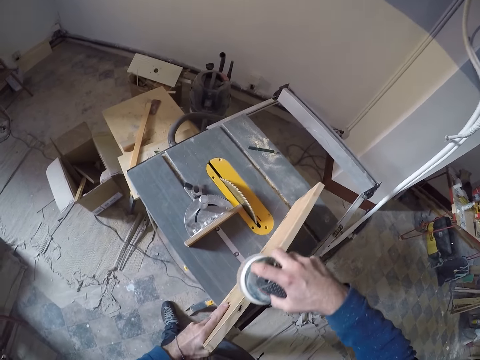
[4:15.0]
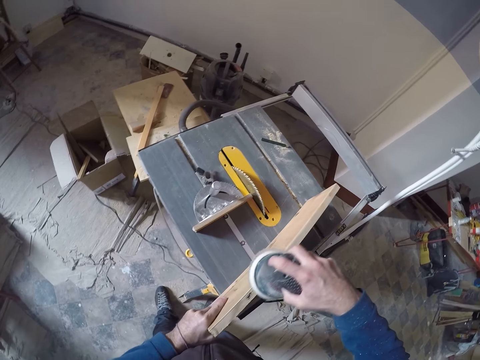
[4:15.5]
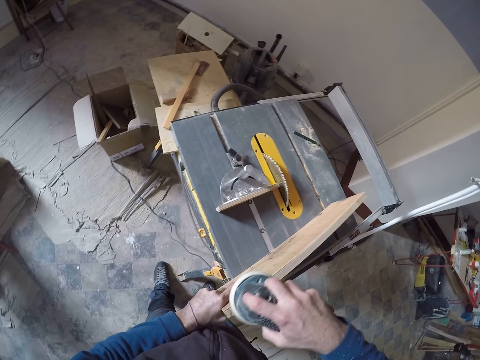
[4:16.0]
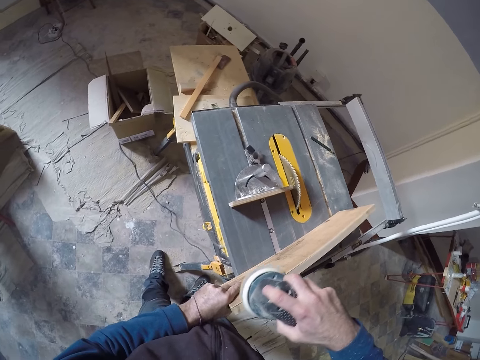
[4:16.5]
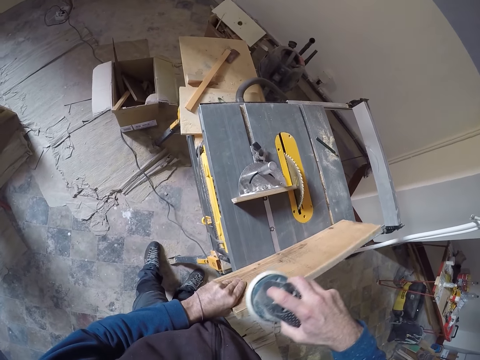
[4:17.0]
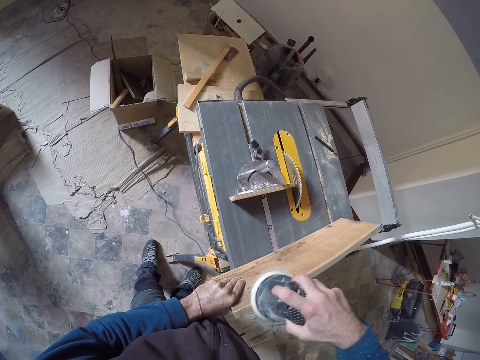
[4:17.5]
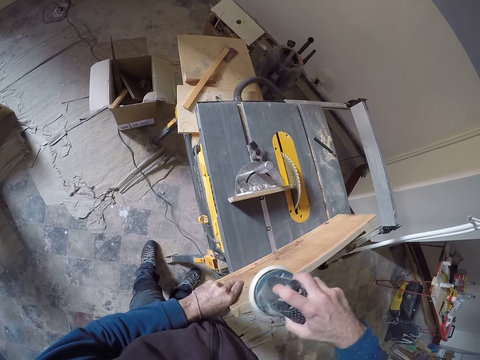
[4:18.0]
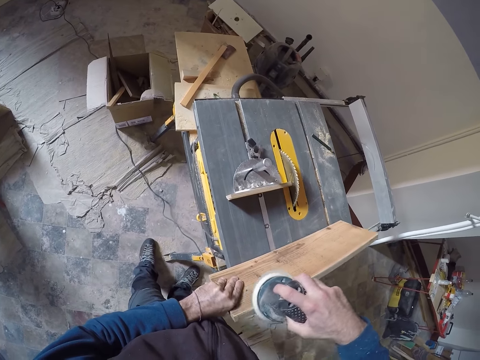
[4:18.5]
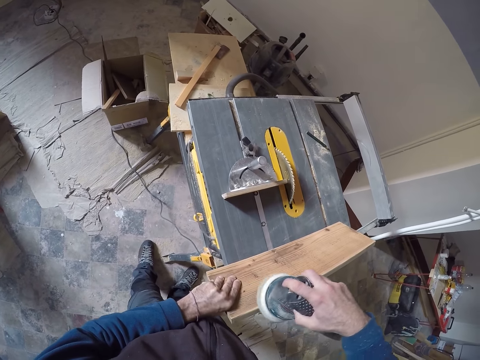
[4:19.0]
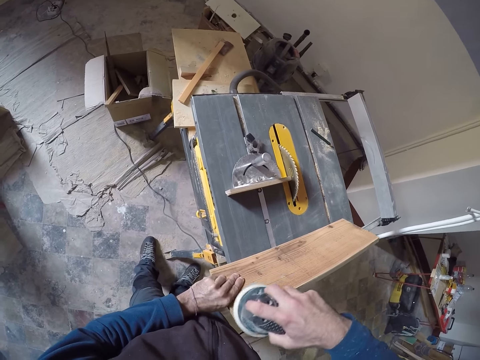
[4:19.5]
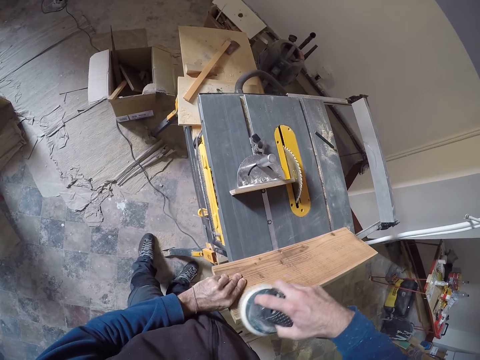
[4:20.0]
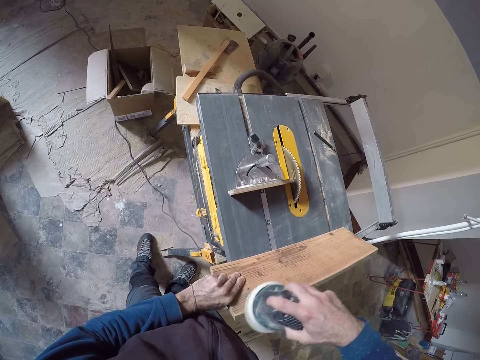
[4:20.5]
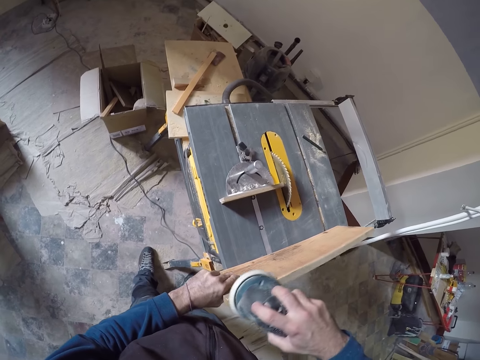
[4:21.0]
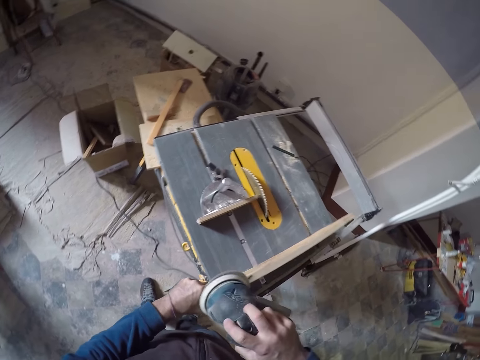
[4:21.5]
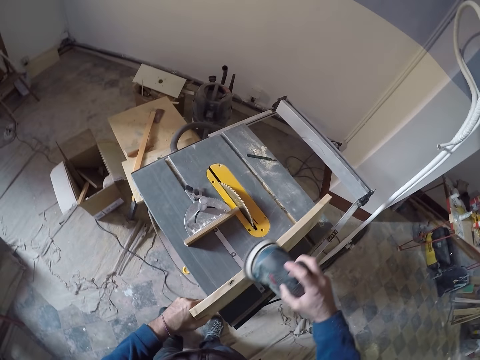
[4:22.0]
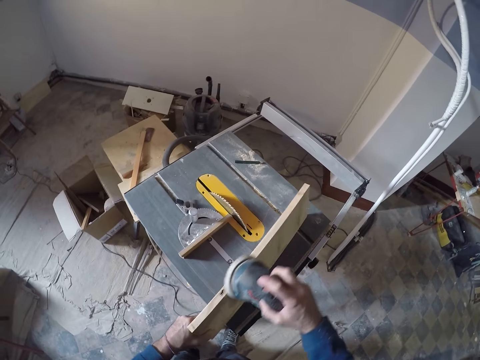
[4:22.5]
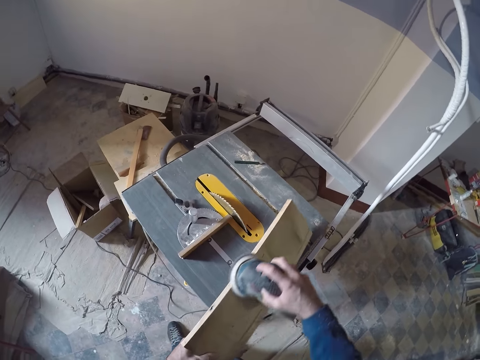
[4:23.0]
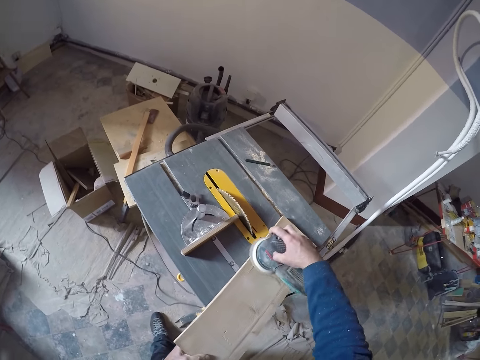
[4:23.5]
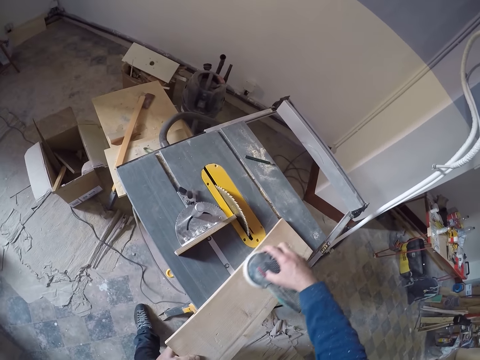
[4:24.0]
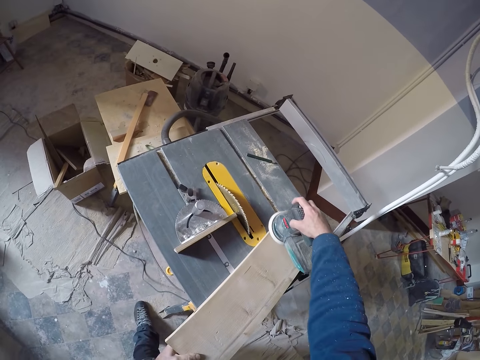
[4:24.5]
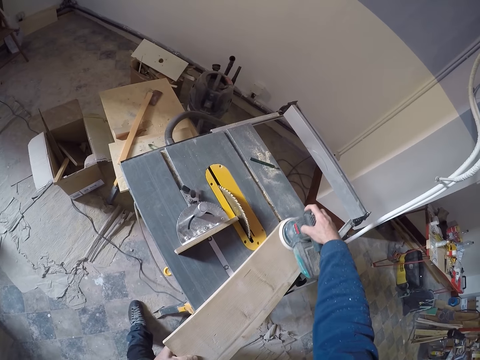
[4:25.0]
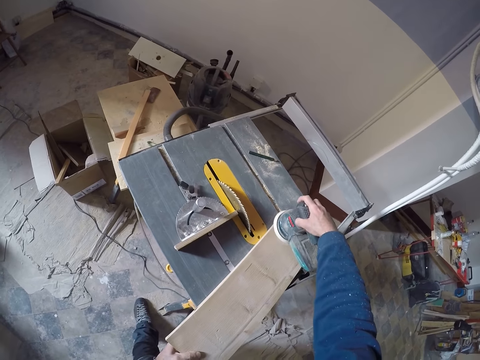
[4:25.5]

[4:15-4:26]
The camera wearer smoothens the wood with a sandpaper machine. They turn the wood.

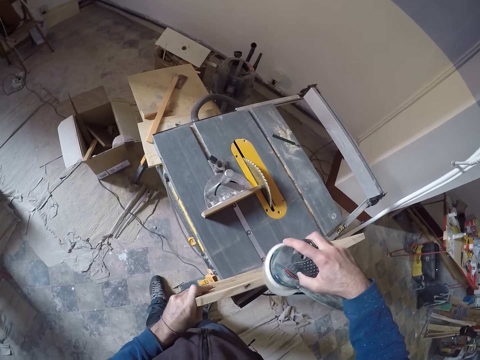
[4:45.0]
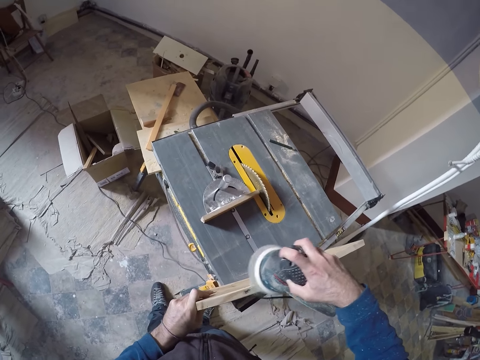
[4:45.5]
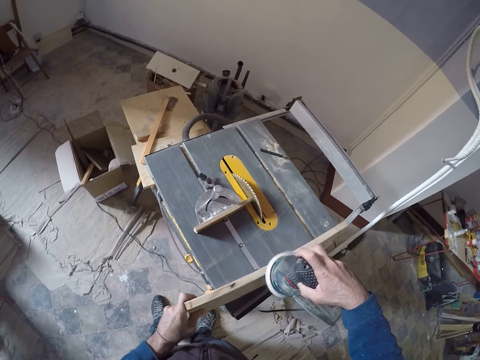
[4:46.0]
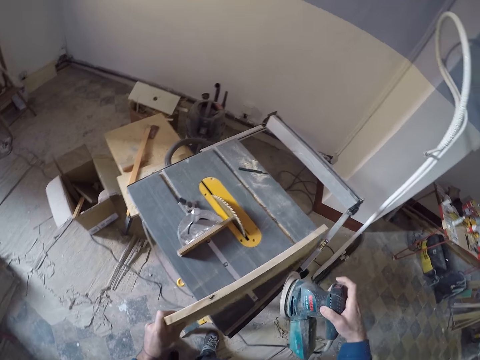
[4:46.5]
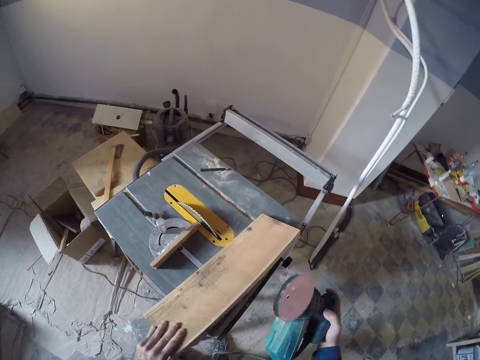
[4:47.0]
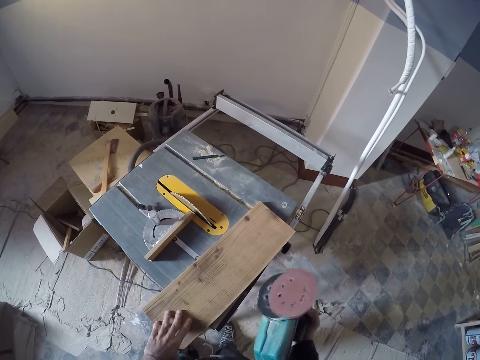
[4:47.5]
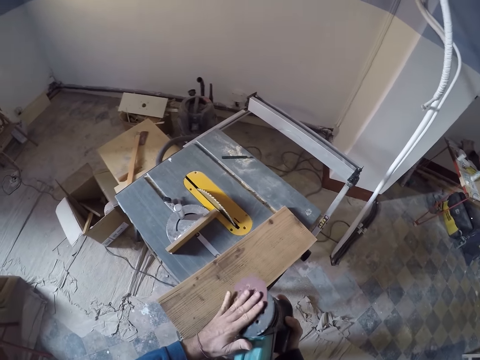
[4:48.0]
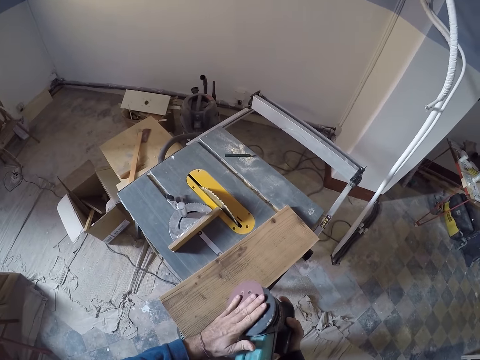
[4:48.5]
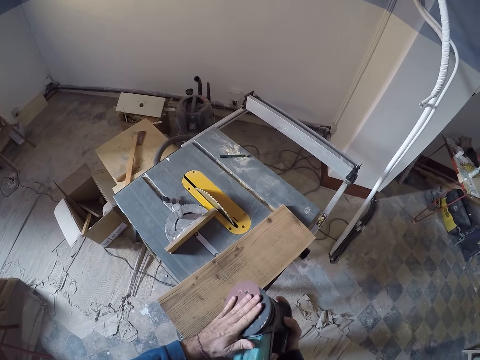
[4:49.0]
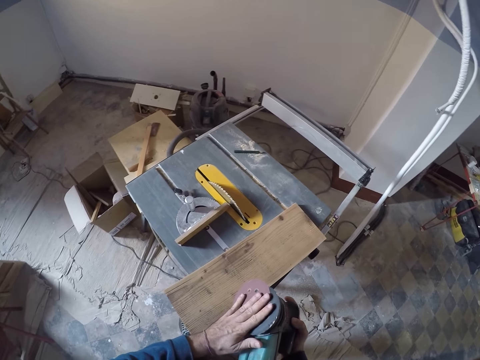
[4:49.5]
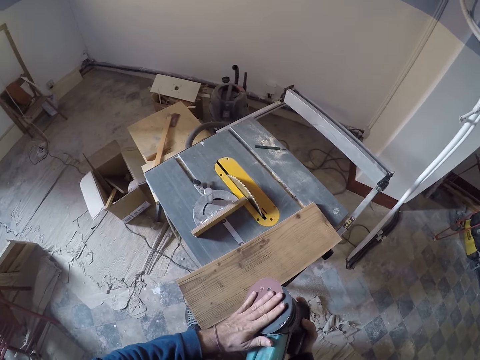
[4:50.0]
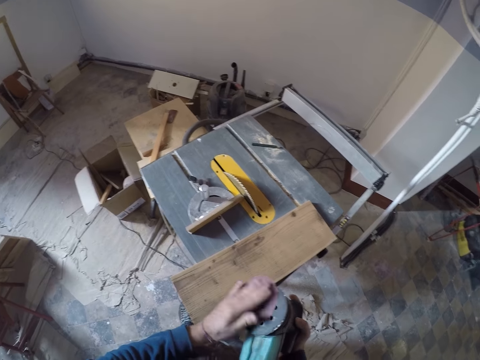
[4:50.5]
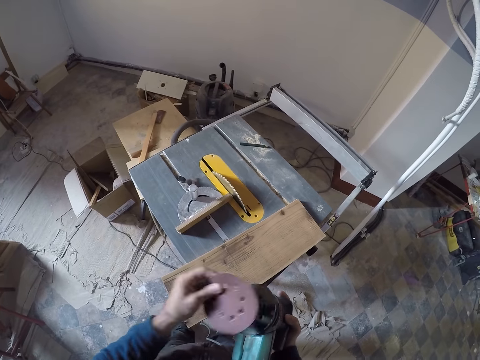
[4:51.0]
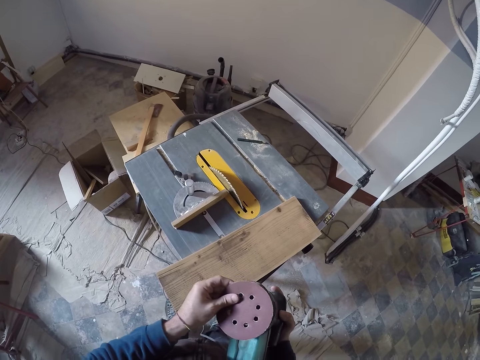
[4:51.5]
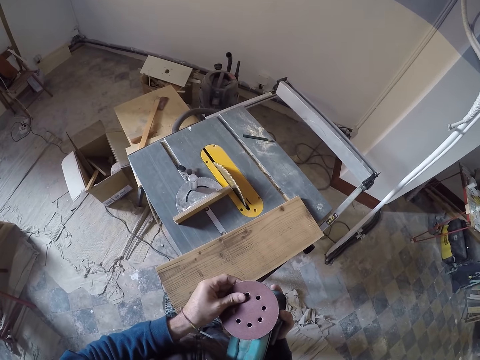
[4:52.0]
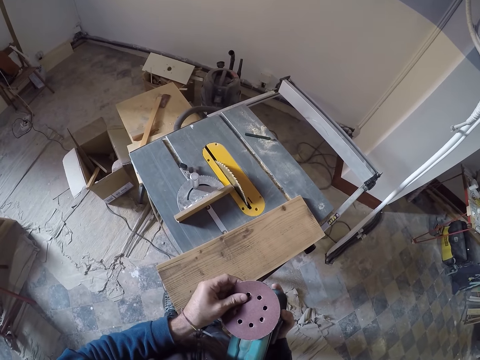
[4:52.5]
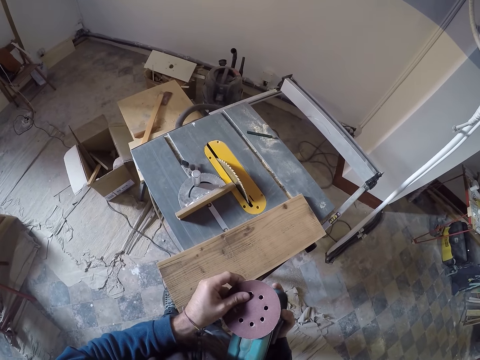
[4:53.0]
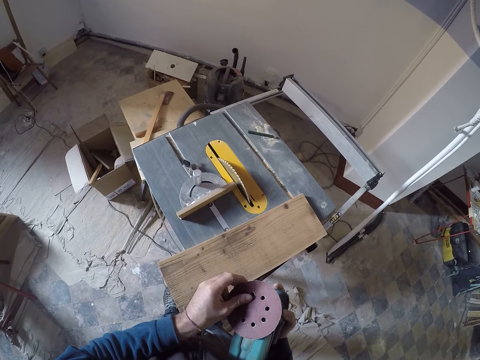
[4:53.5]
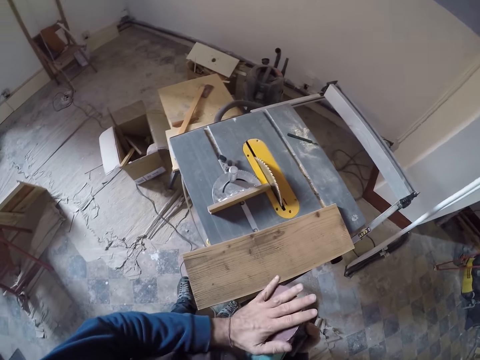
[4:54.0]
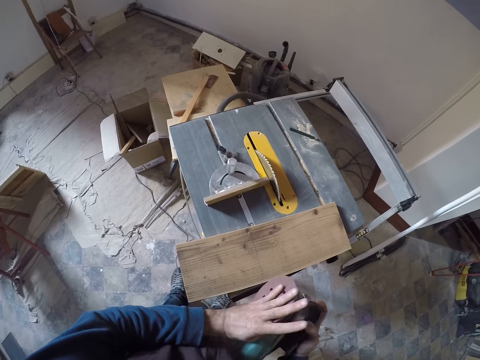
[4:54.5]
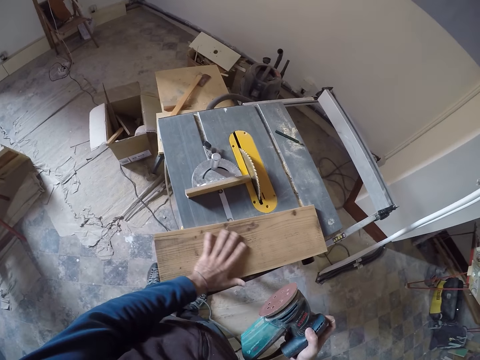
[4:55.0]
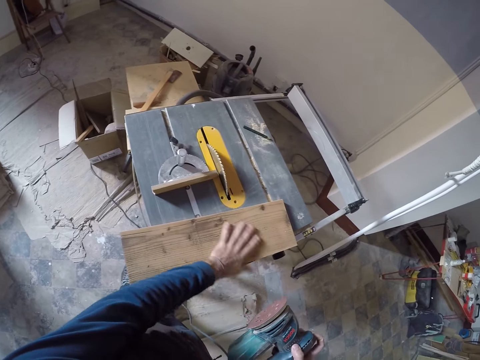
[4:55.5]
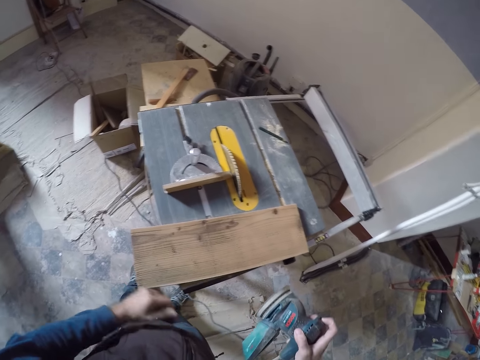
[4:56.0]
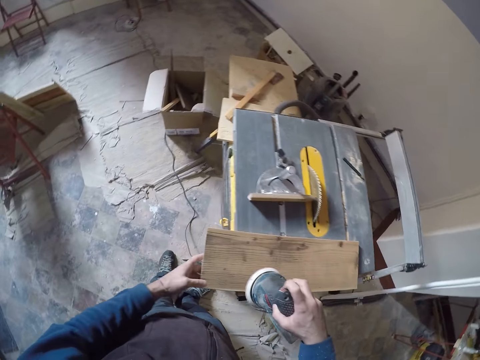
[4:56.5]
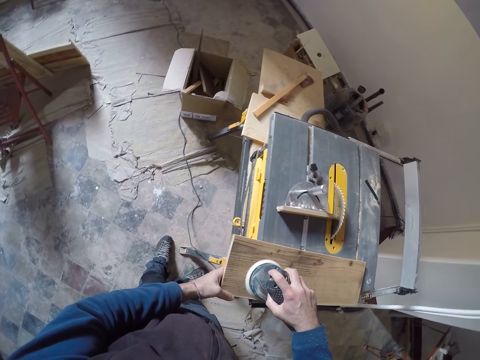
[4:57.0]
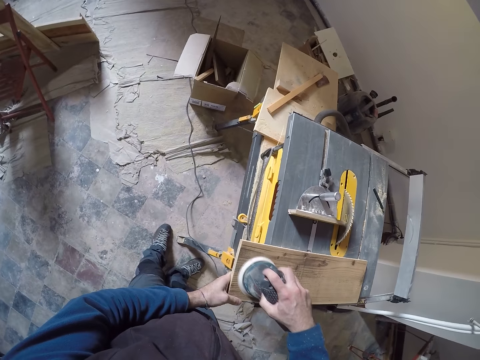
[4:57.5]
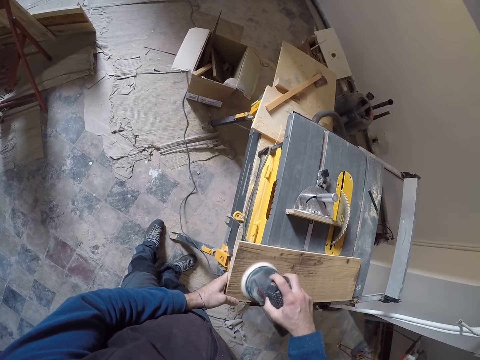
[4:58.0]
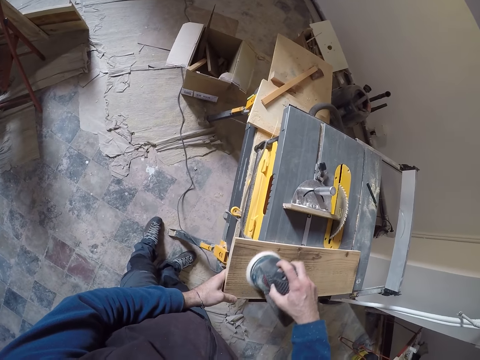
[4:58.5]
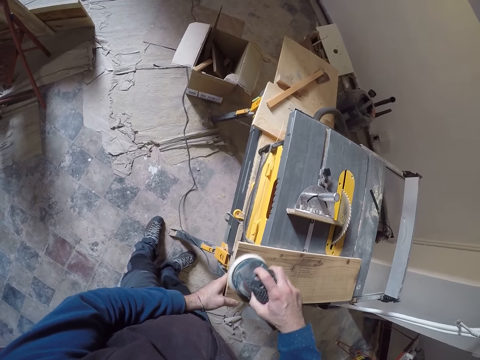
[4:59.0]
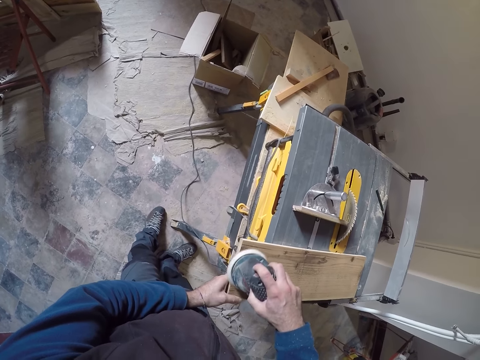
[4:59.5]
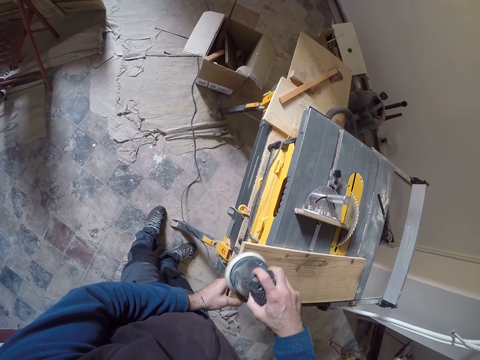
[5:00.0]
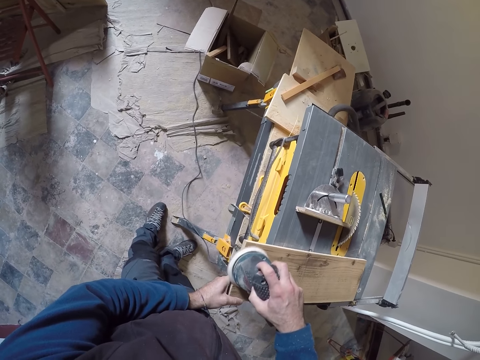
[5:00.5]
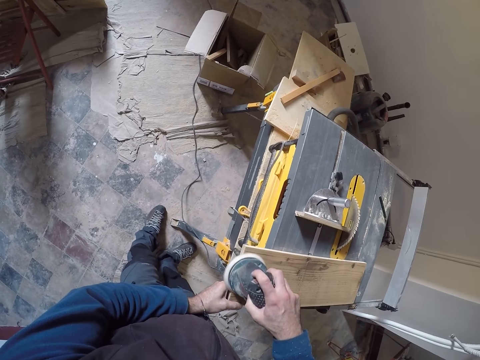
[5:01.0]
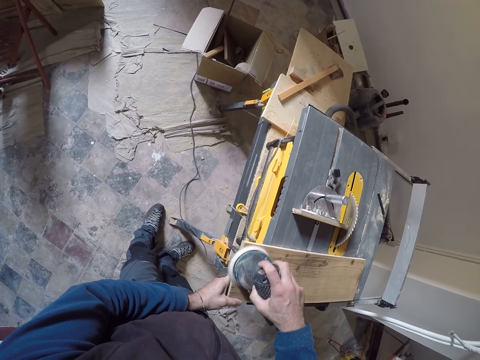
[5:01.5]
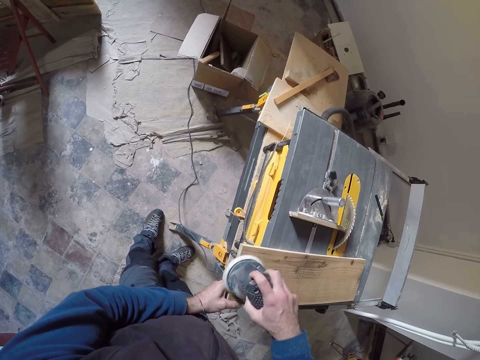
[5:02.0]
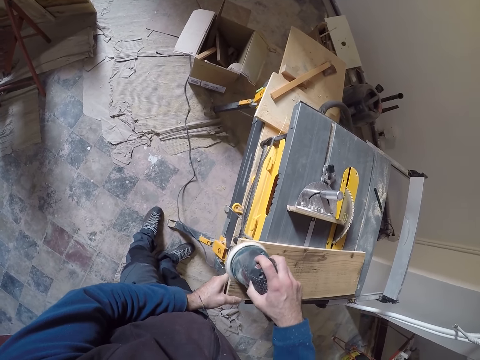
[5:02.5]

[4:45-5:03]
The camera wearer holds the sandpaper machine with his right hand. He drops the wood on the table saw with his left hand. He fixes a sanding disc on the sander with his left hand. He removes the sanding disc from the sander with his left hand. He fixes the sanding disc to the sander with his left hand. He presses the sanding disc on the sander with his left hand. He removes materials on the wood with his left hand. He holds the wood with his left hand. He smoothens the side of the wood with the sander in his right hand.
